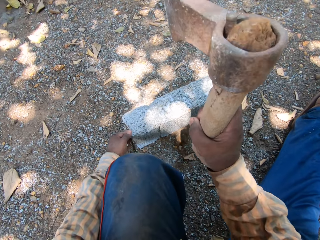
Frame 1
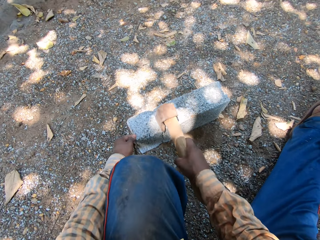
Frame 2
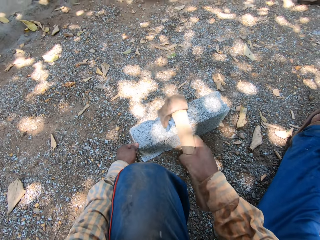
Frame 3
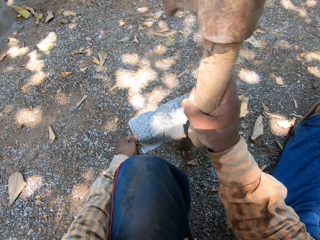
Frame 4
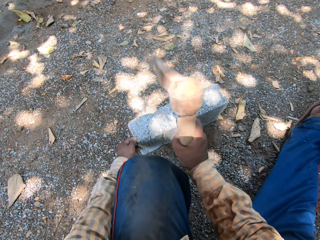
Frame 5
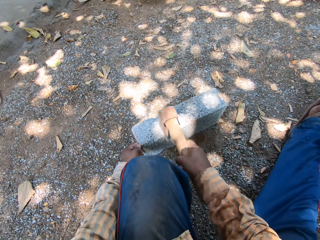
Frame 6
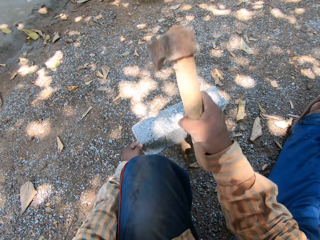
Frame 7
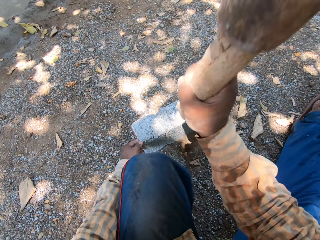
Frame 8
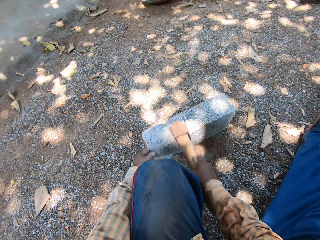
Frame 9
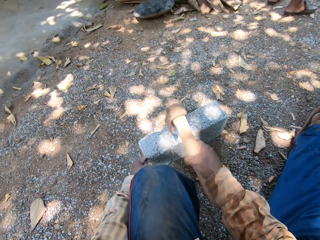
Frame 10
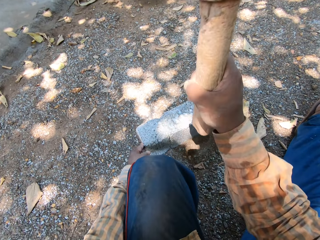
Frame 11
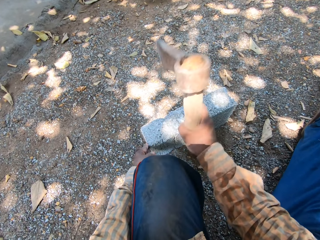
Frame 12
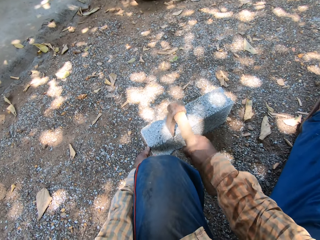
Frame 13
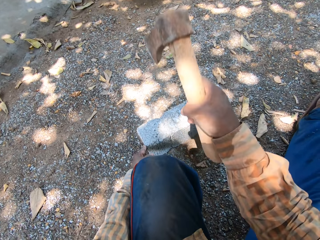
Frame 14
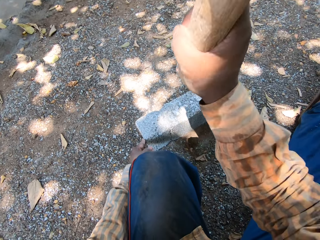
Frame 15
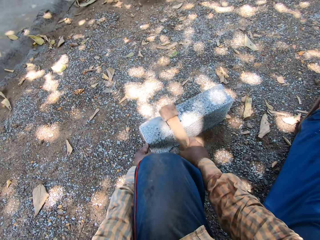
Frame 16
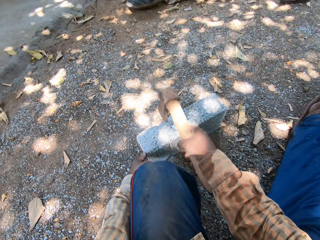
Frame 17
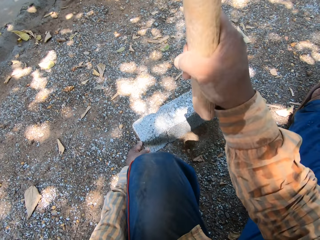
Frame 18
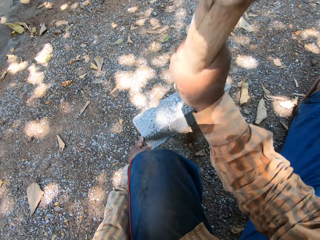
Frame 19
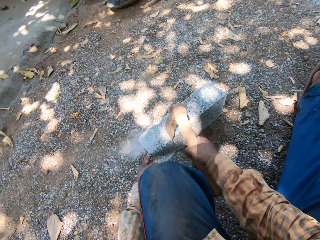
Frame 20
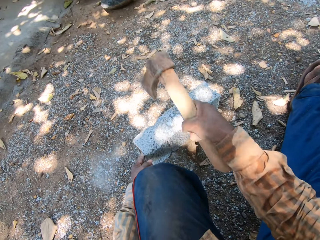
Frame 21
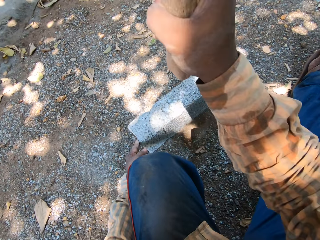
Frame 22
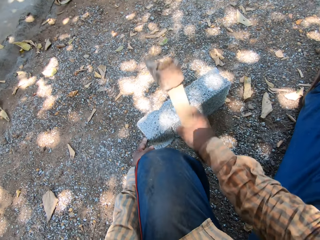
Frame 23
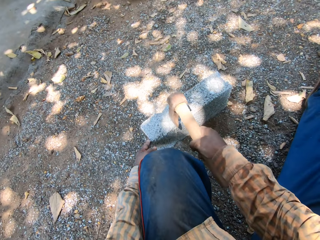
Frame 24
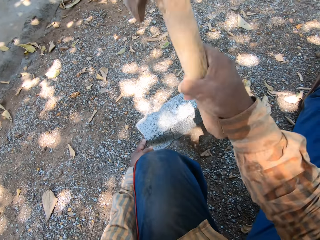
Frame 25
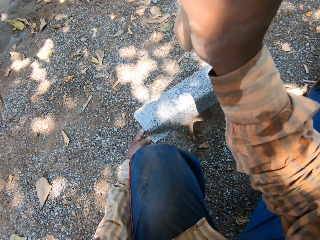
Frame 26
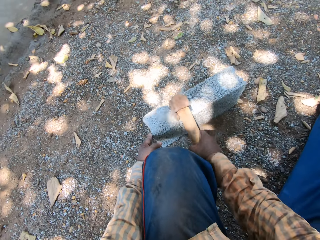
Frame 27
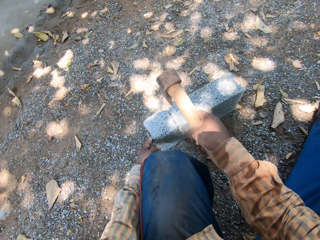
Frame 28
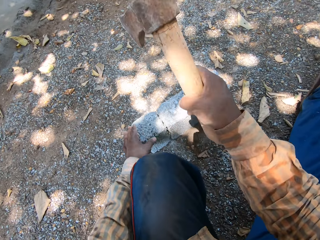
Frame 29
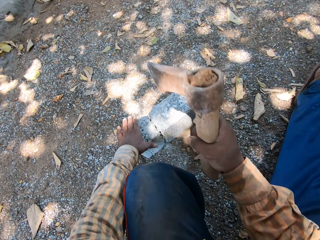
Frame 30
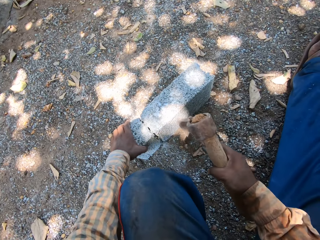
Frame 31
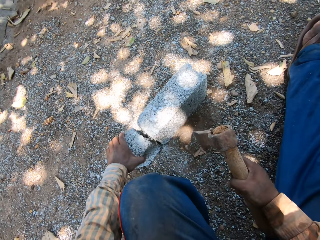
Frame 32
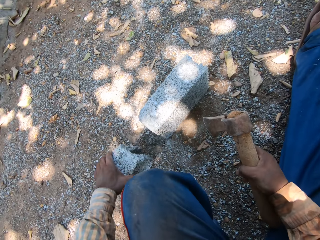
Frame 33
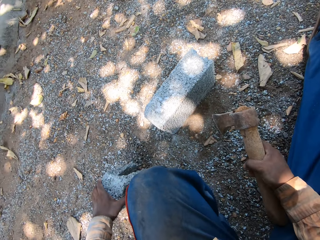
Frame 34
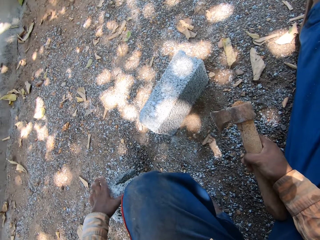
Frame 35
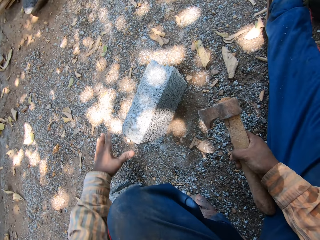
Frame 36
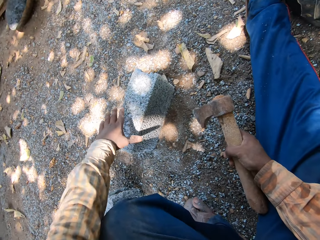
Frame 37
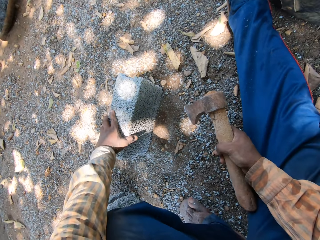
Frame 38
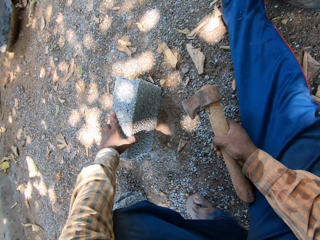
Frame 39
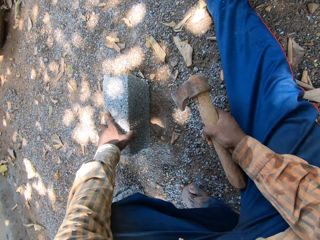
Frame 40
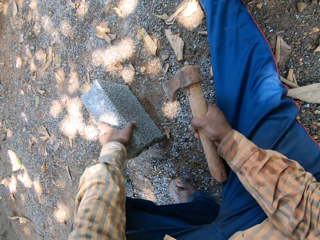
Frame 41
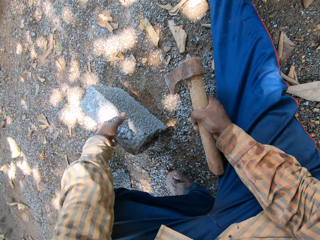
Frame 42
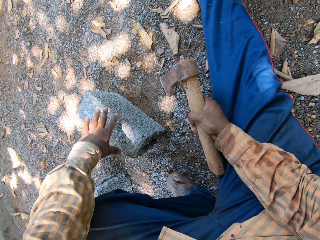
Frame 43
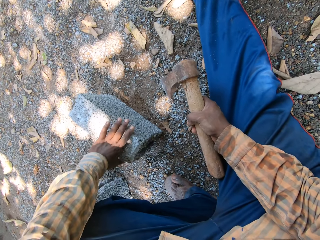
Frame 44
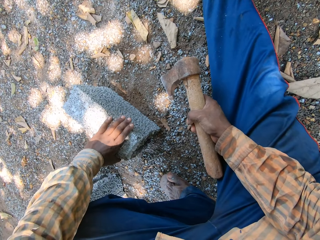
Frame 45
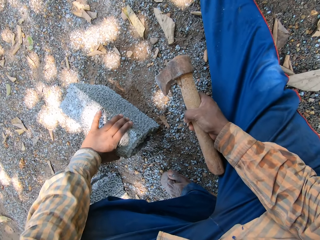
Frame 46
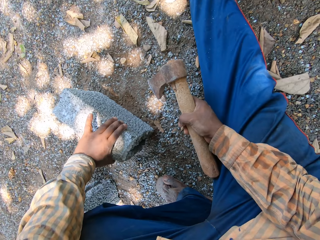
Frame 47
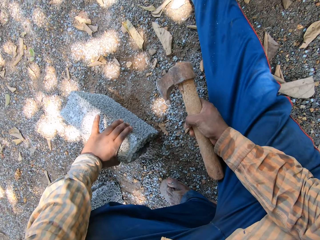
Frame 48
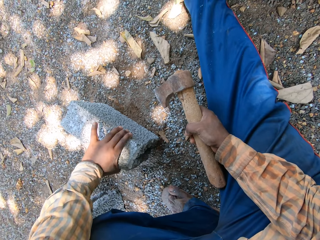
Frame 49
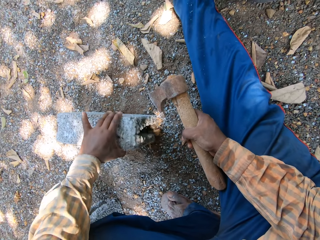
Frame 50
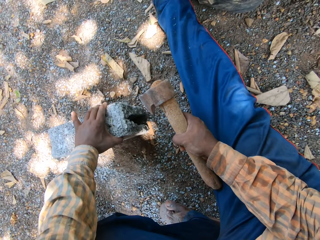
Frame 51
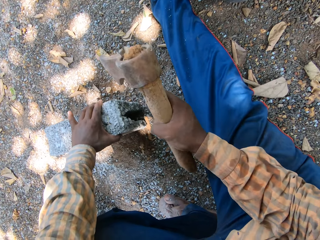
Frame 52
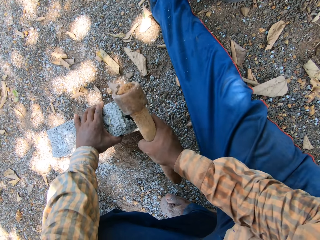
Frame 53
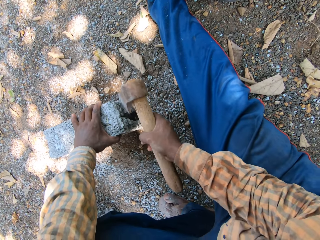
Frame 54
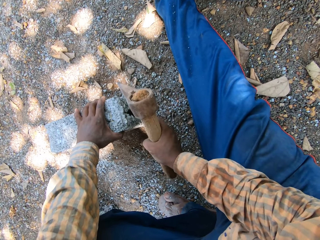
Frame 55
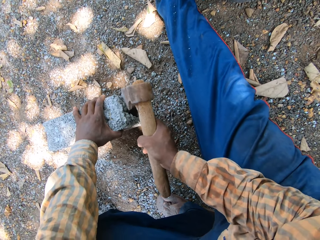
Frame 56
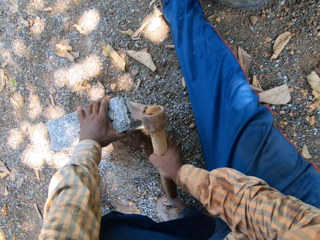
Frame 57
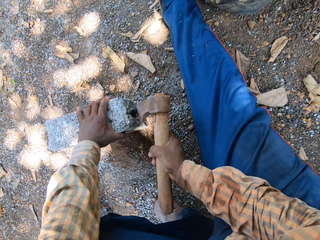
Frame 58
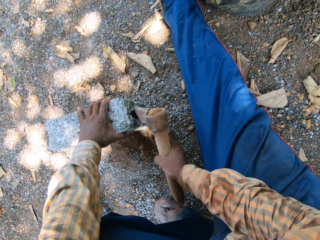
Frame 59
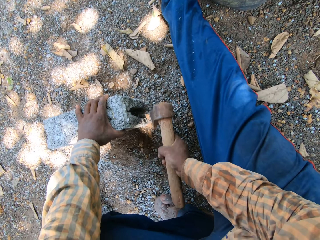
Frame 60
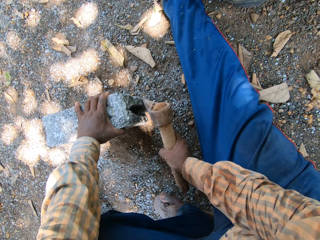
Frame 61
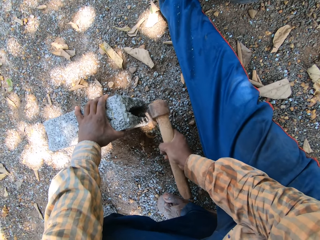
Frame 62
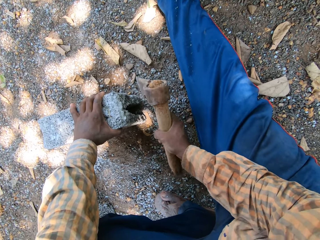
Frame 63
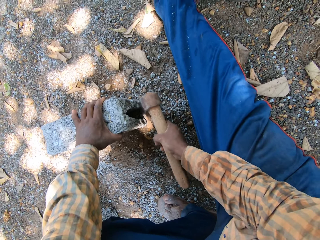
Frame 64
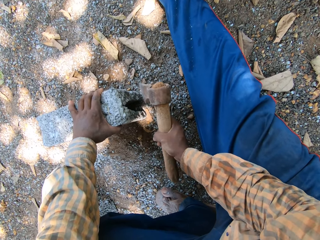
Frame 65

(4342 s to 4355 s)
The camera wearer hits the brick with the axe in his right hand. He picks up the brick from the ground with his left hand. He breaks the concrete block. He separates the concrete block. He places the brick on the ground with his left hand. He holds the brick with his left hand. He moves the brick on the ground with his left hand. He hits the brick with the axe in his right hand.

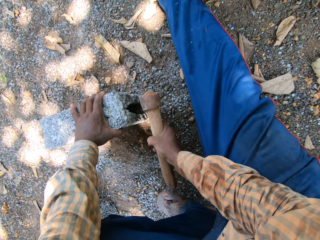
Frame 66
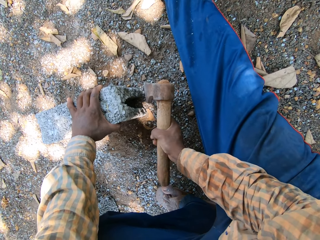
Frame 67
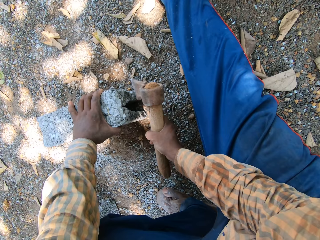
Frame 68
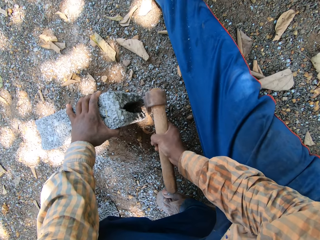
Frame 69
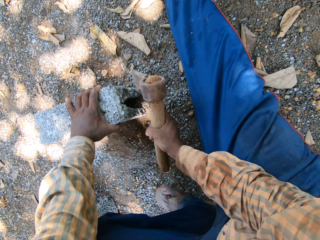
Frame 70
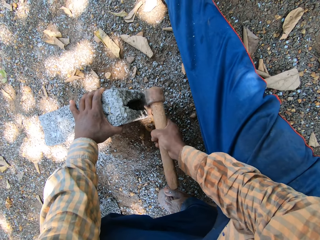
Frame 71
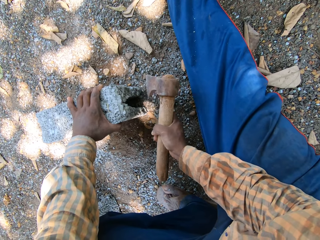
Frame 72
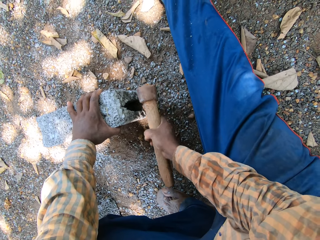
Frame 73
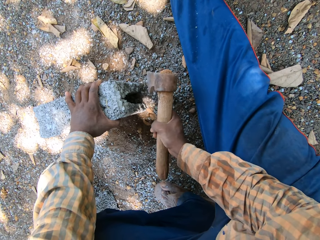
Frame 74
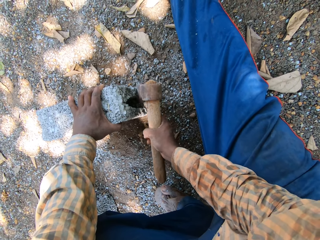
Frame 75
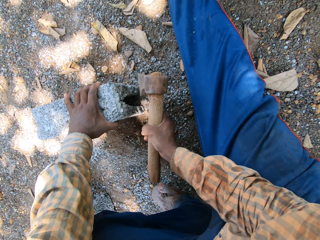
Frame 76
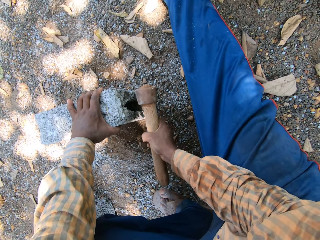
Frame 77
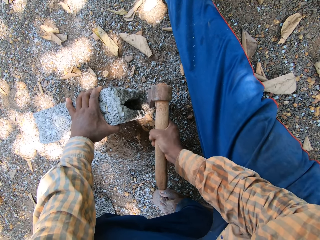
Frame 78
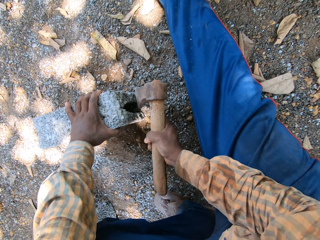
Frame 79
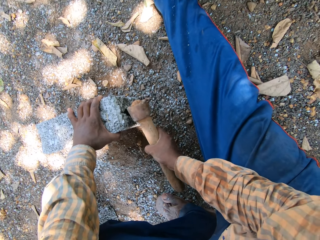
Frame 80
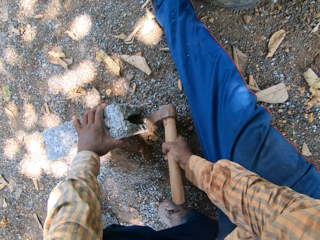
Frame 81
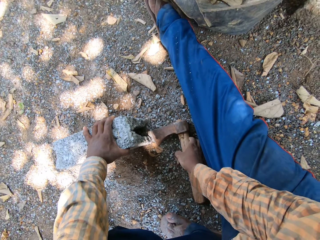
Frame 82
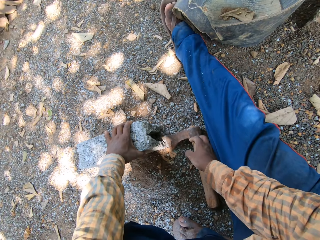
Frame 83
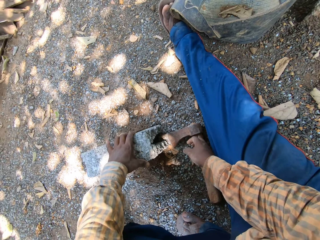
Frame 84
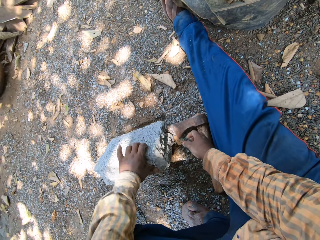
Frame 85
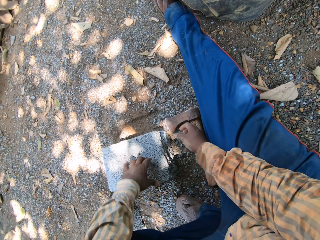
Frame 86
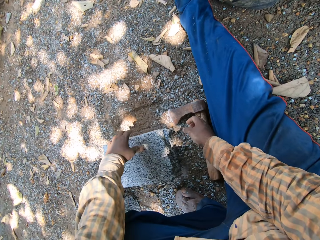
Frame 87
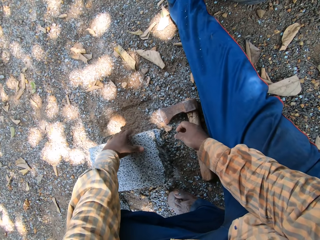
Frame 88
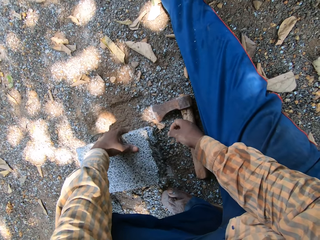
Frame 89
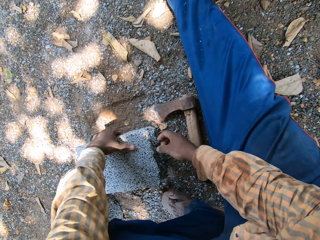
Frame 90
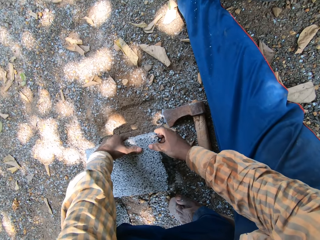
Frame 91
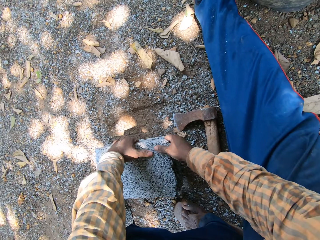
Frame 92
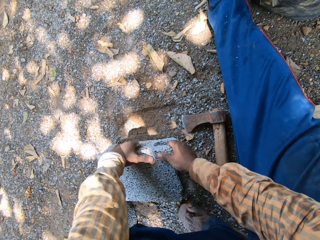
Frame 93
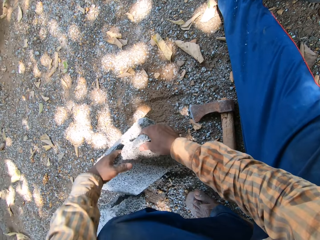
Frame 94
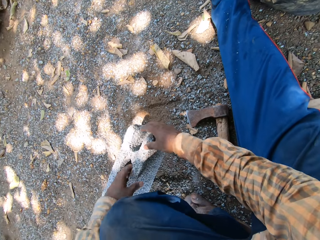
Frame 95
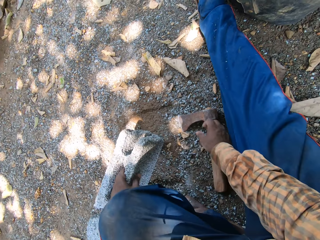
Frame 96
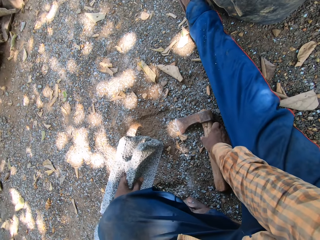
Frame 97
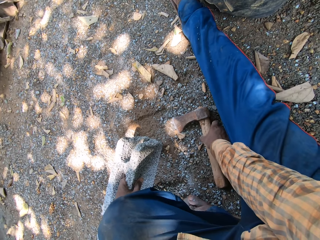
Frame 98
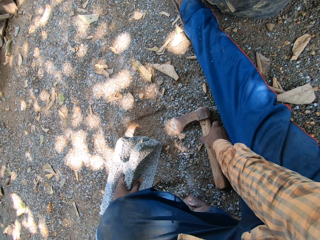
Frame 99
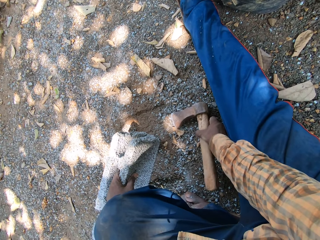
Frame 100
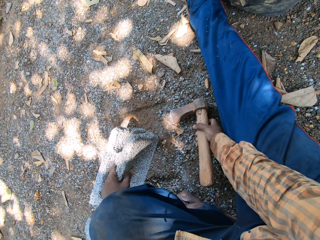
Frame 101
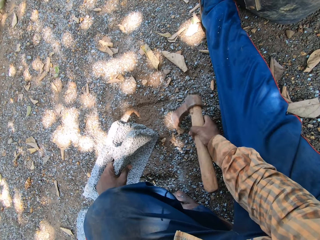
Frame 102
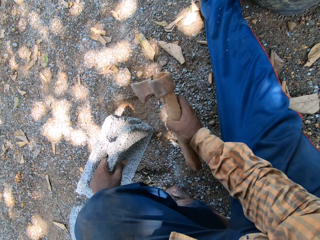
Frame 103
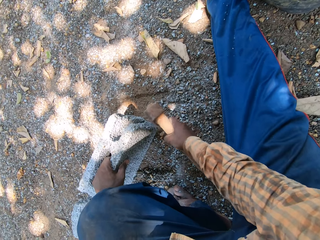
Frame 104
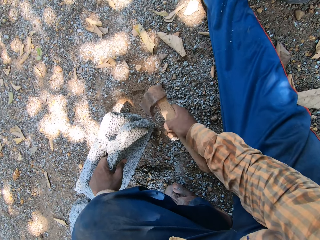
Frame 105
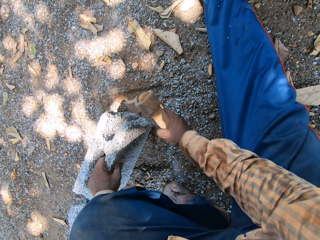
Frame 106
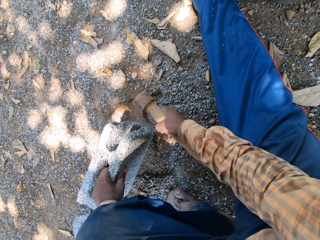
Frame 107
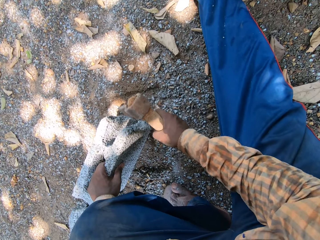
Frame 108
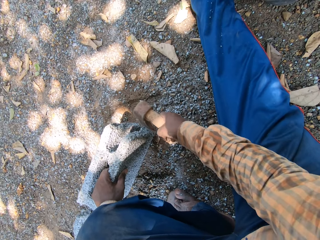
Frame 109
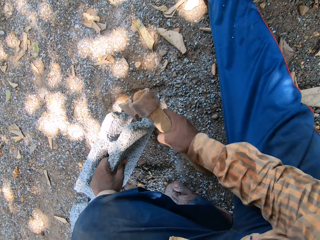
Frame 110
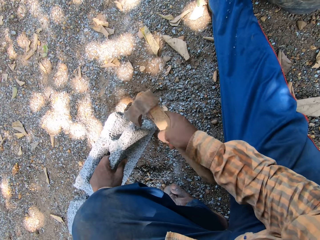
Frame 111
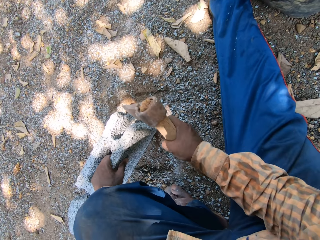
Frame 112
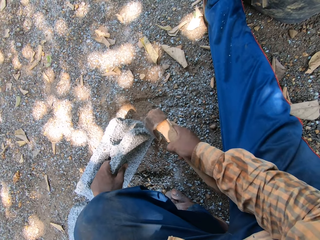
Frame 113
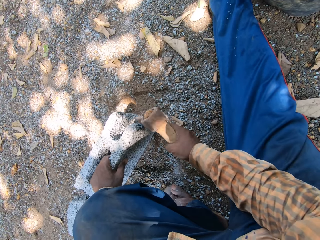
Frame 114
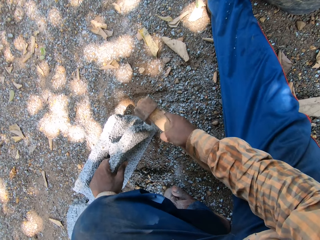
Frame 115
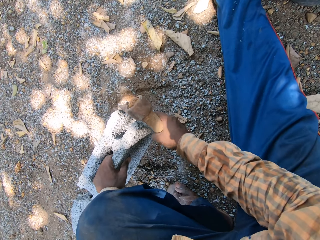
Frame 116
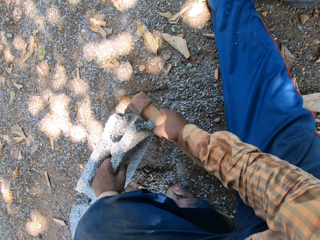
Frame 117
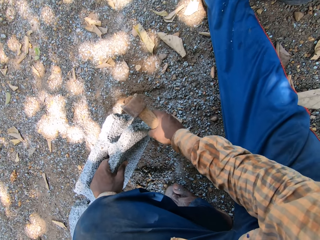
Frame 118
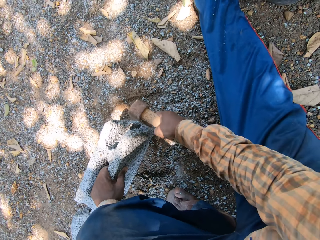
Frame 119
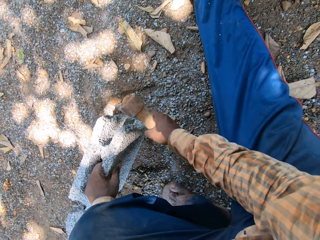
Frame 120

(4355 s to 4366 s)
The camera wearer drops the axe on the ground with his right hand. He turns the brick with both hands. He moves the concrete block. He holds the brick with his left hand. He picks up the axe from the ground with his right hand. He hits the brick with the axe in his right hand.
